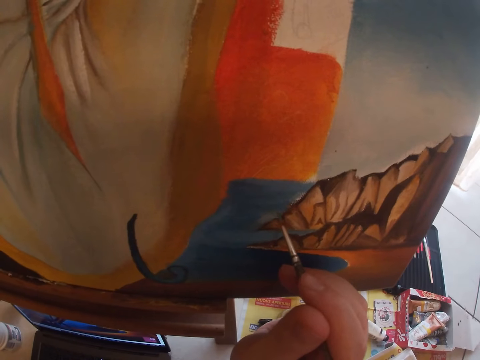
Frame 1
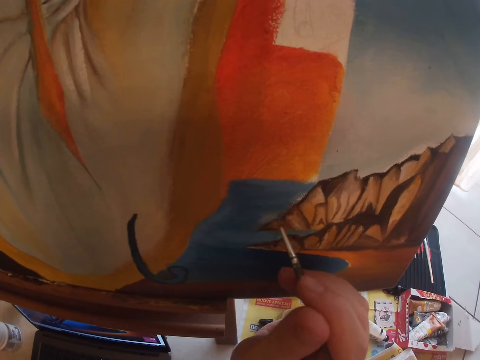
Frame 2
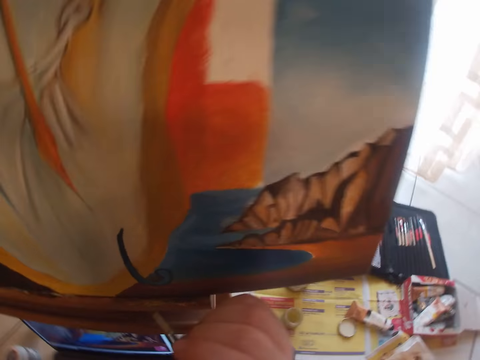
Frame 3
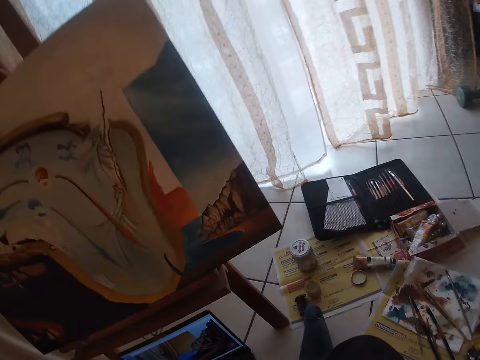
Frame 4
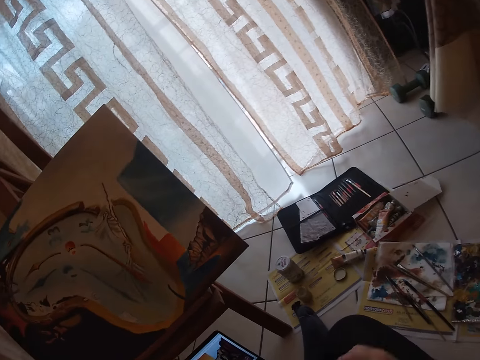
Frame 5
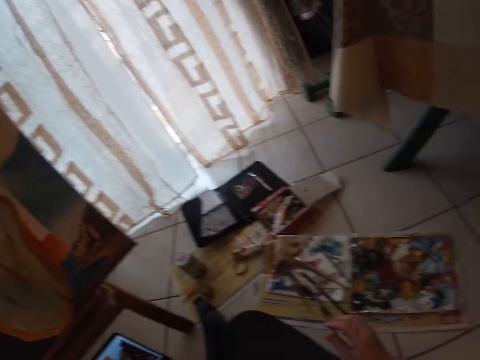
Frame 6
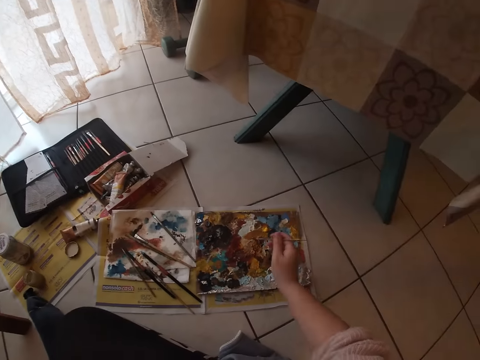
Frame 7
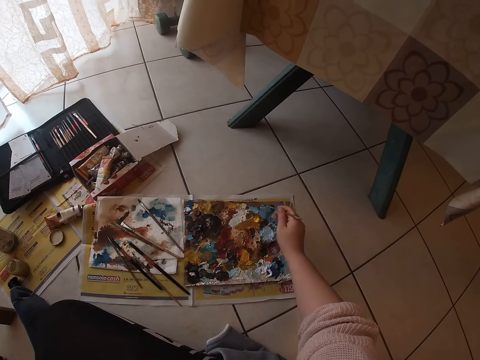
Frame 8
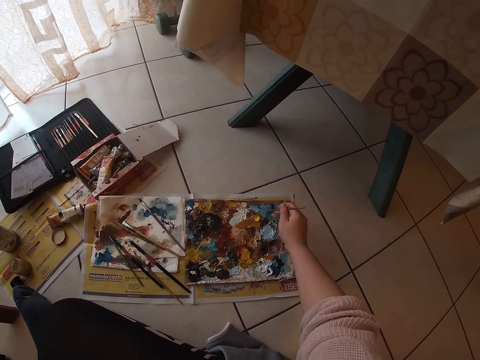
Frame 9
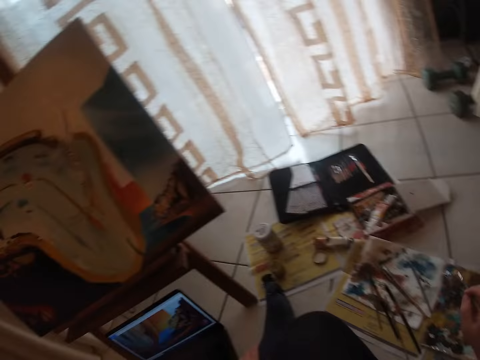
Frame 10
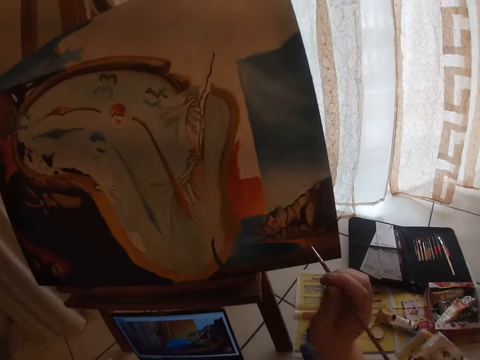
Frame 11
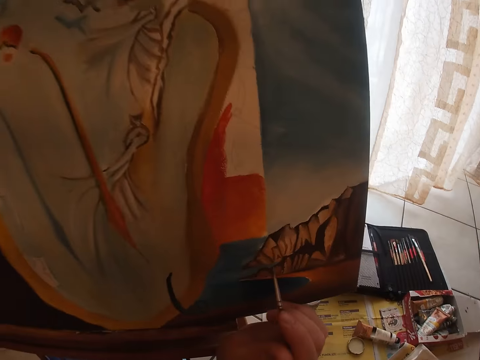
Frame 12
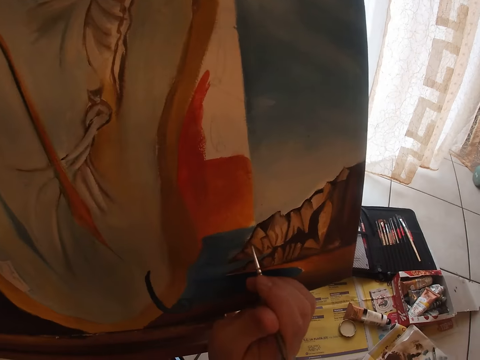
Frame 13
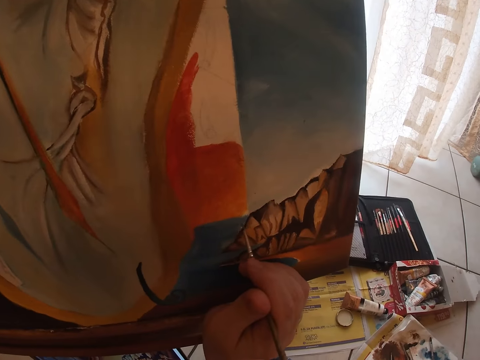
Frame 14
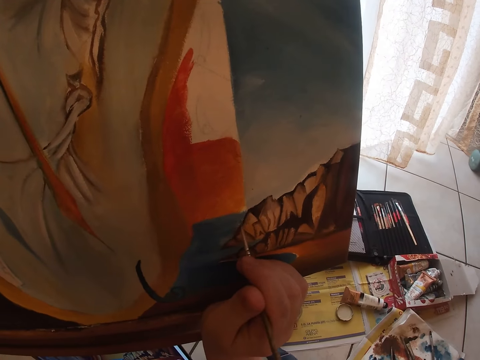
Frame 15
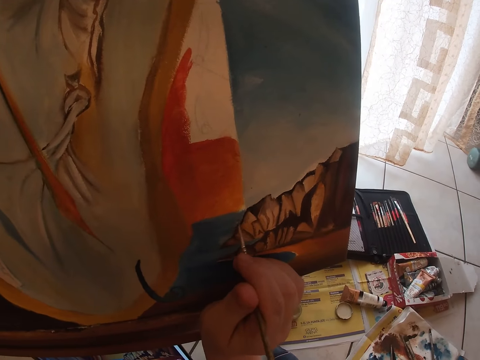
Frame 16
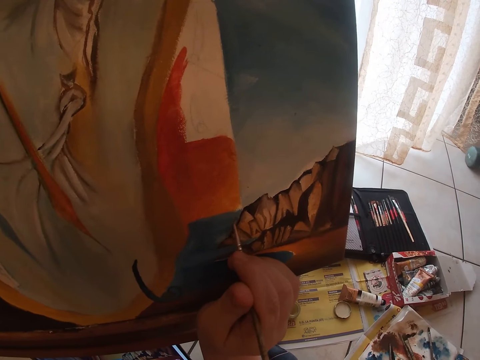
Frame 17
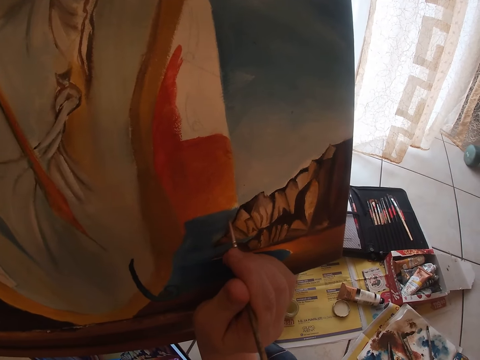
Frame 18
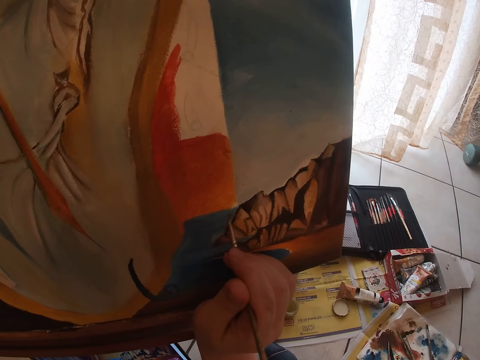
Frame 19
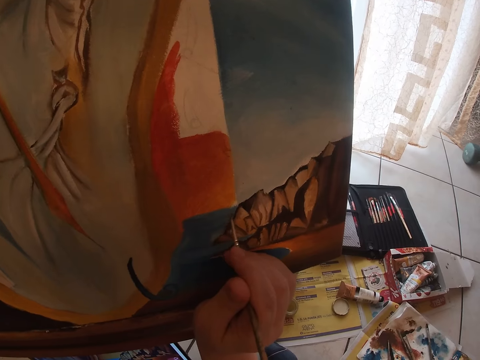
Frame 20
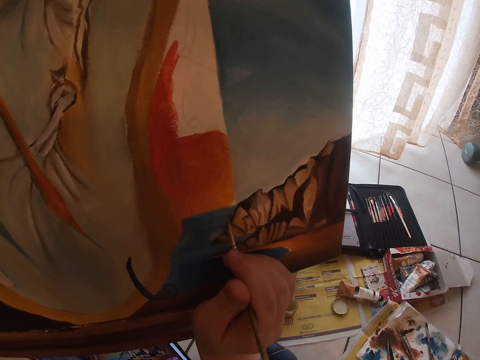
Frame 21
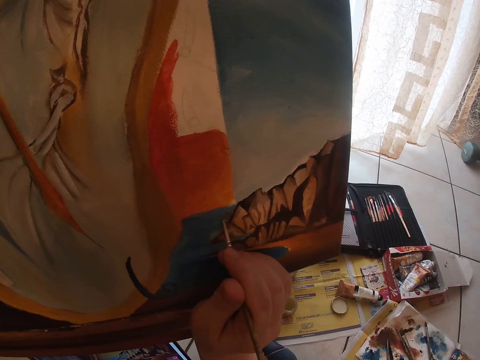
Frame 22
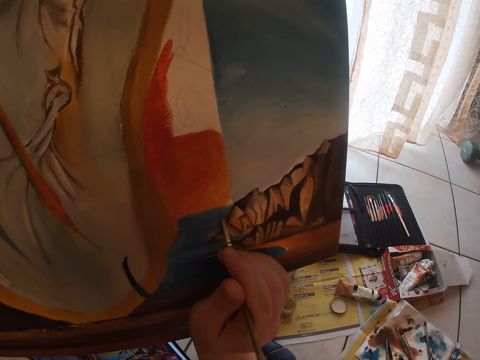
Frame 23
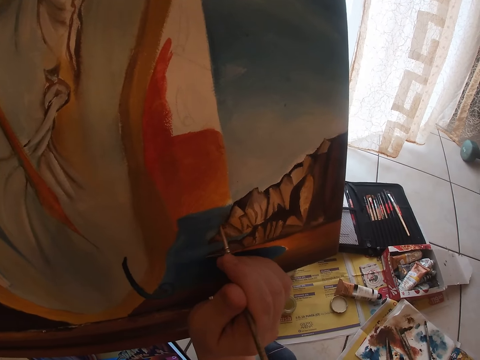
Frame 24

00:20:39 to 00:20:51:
The camera wearer stops painting the portrait. They rub the brush on the board. They dab paint on the palettes with the sable brush. They paint the drawing on the canvas.

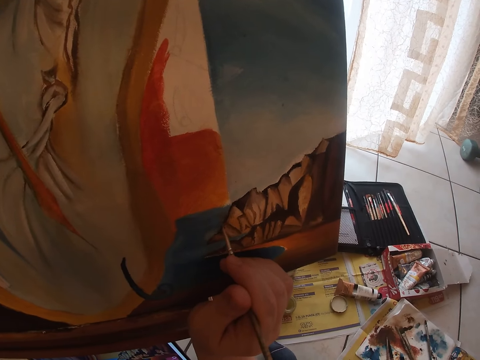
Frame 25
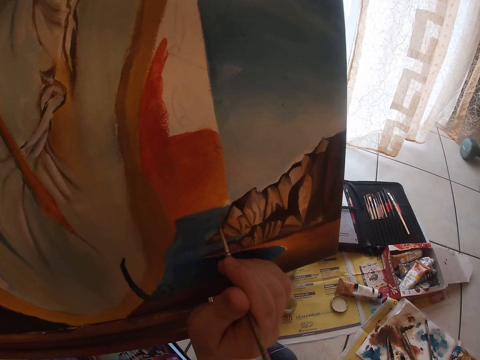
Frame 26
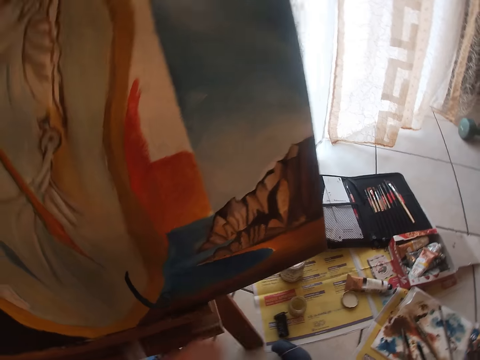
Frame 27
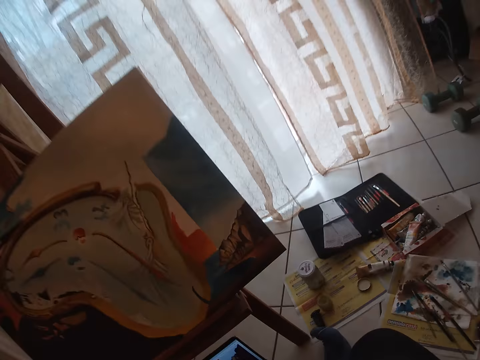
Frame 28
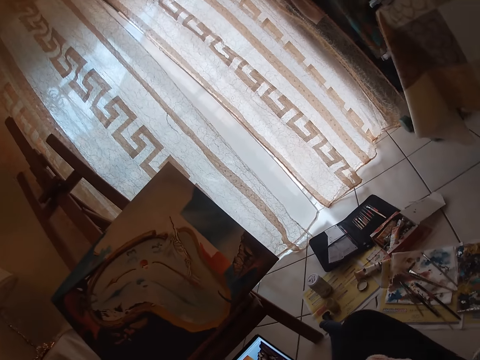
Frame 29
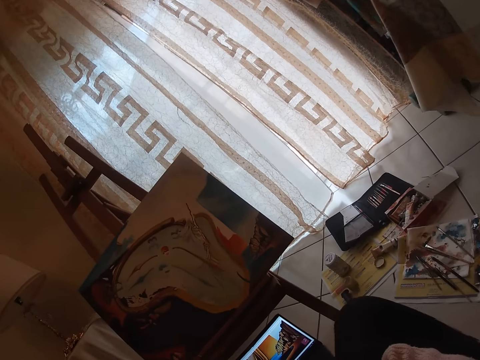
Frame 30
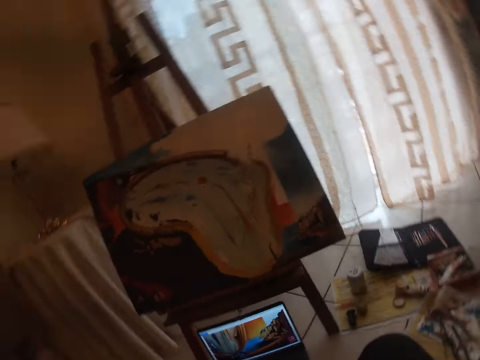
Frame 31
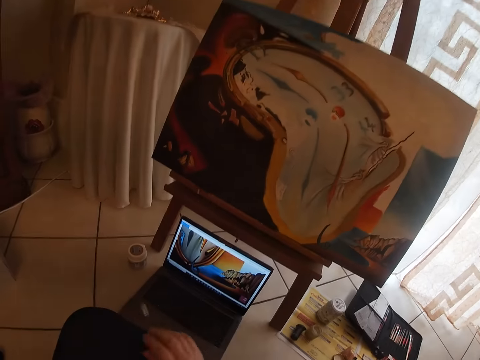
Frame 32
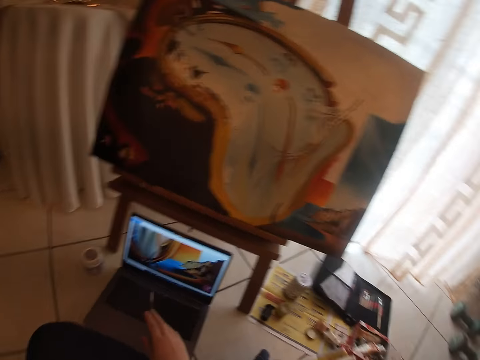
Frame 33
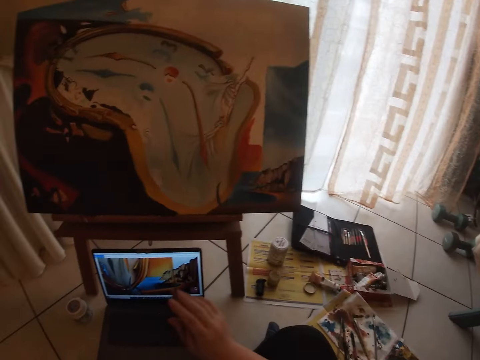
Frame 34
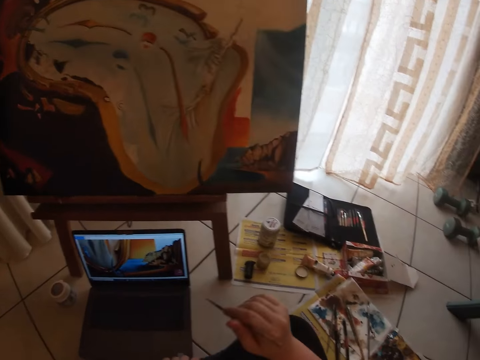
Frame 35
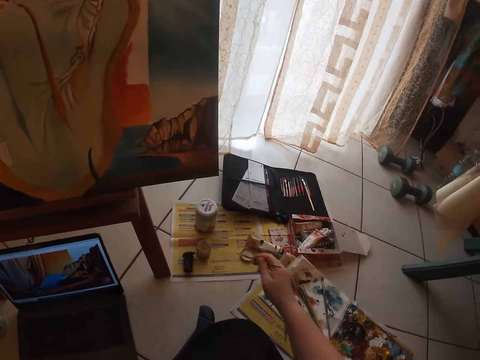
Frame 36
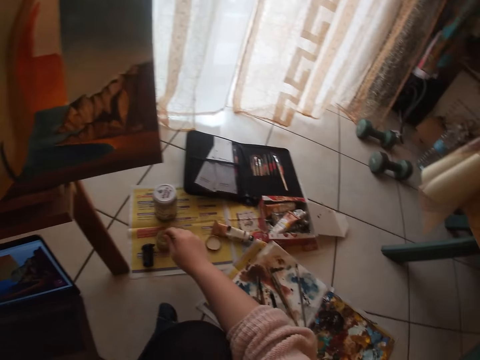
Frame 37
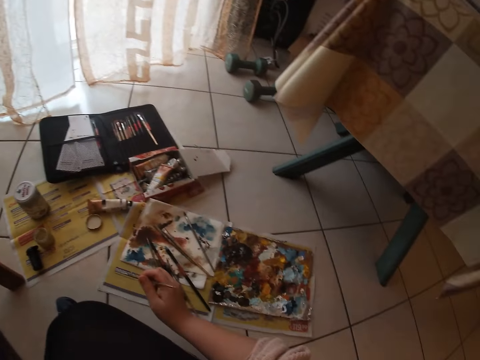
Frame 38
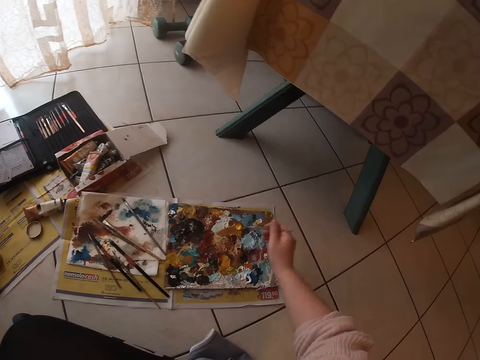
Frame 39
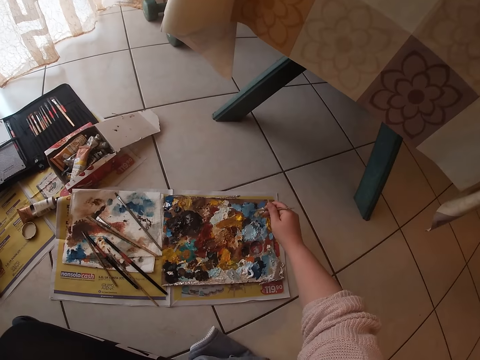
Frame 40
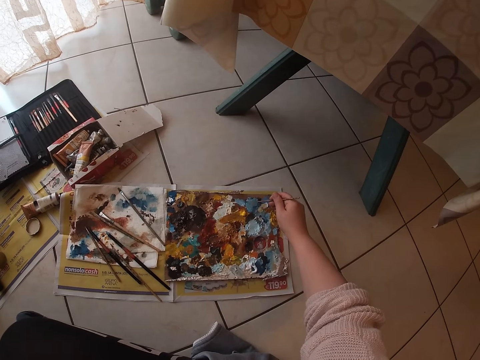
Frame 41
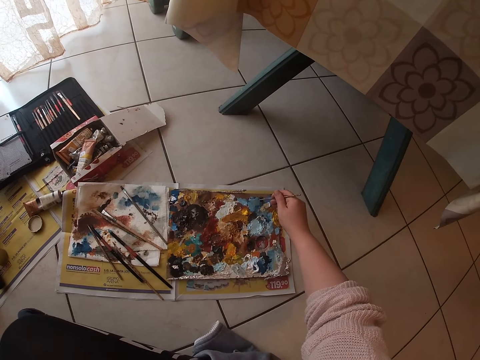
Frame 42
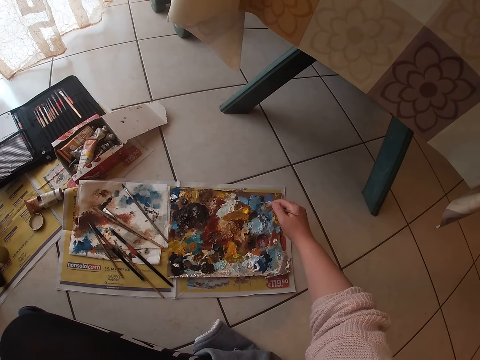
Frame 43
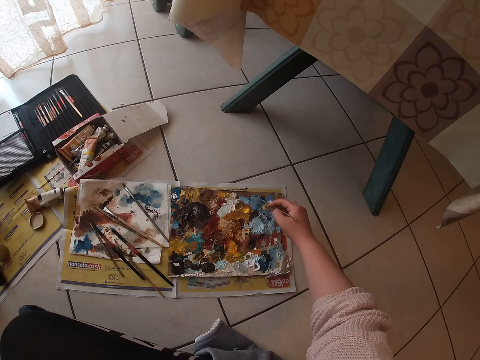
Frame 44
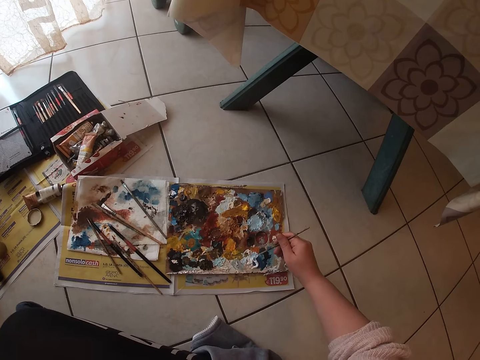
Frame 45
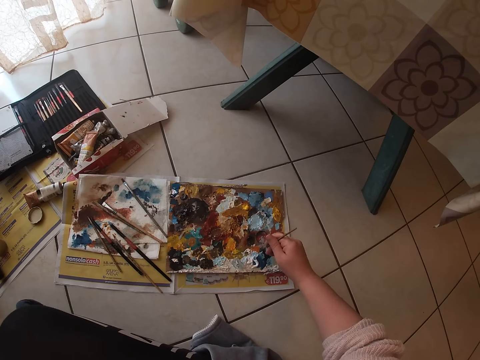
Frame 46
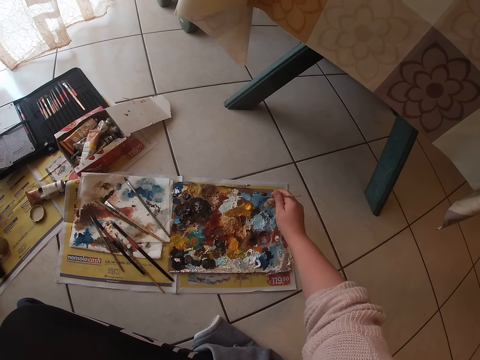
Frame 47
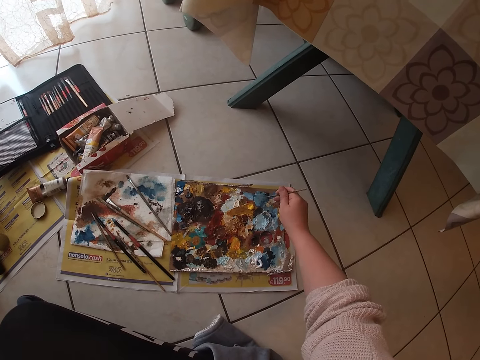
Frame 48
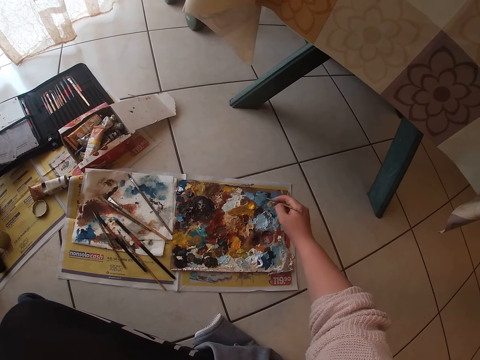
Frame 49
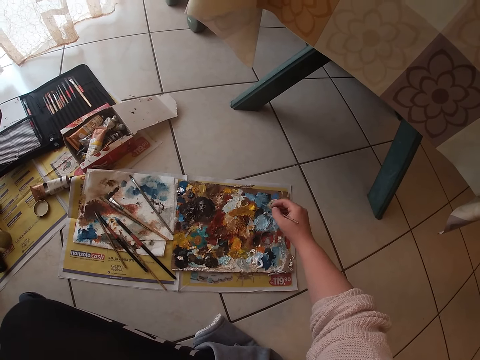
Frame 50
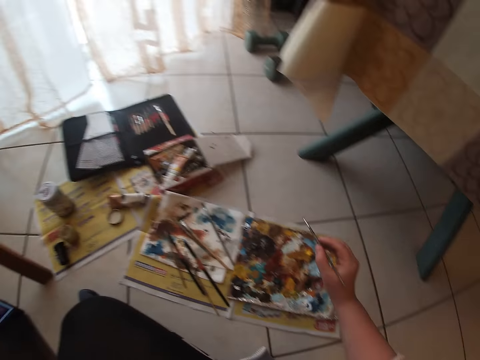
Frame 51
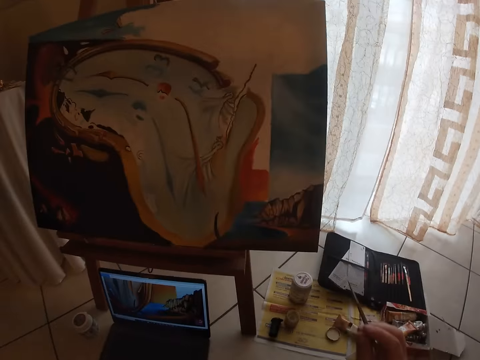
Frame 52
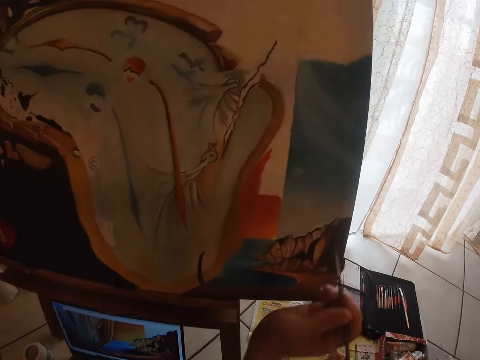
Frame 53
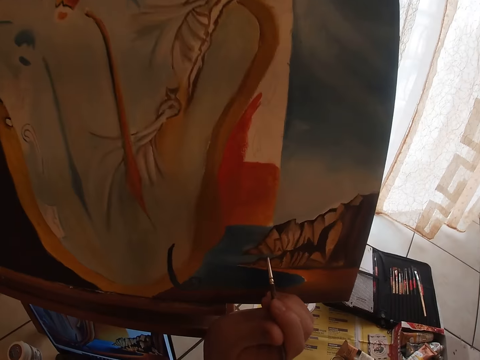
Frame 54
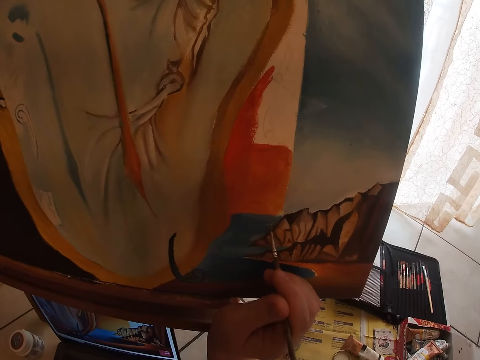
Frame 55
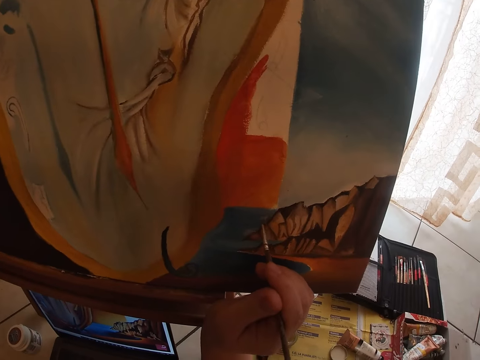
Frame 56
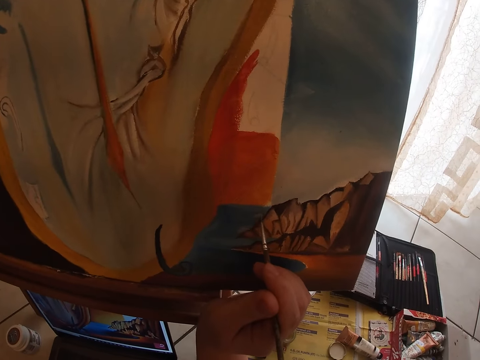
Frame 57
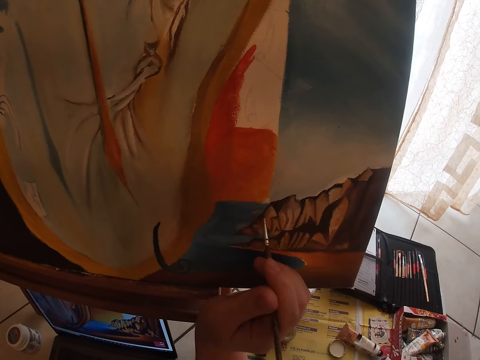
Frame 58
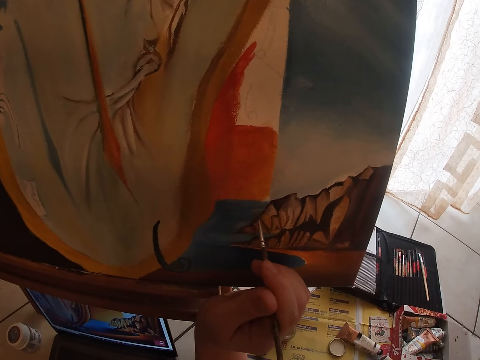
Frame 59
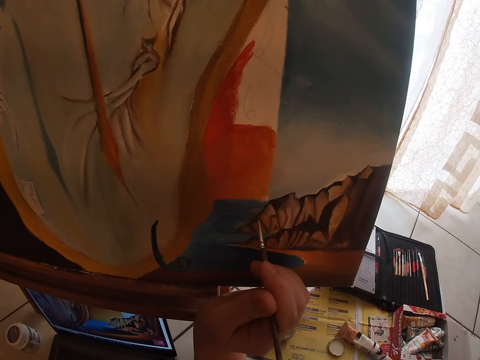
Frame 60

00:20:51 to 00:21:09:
The camera wearer stops painting. They dip the sable brush into the container of water. They dab paint on the palettes with the sable brush. They rub the brush on the board. They paint the portrait on the canvas.
